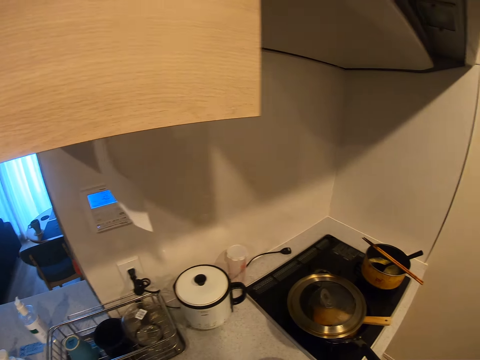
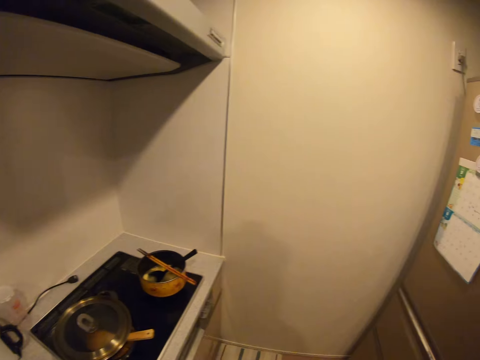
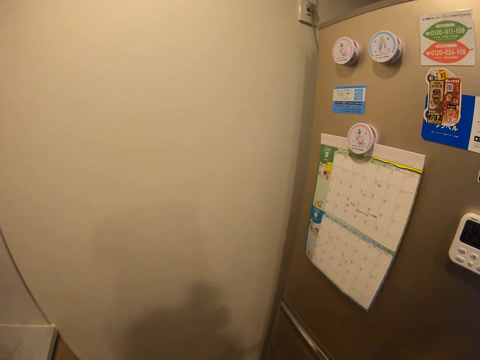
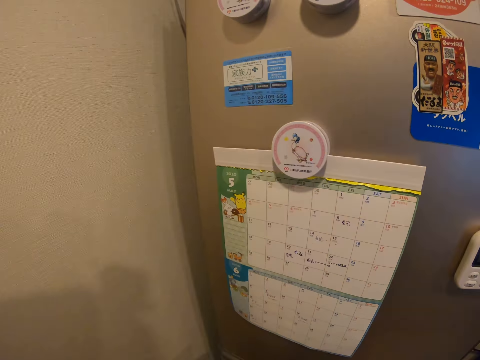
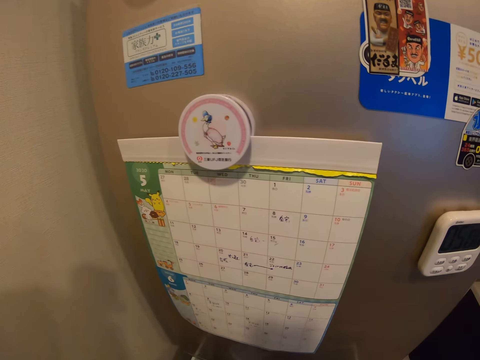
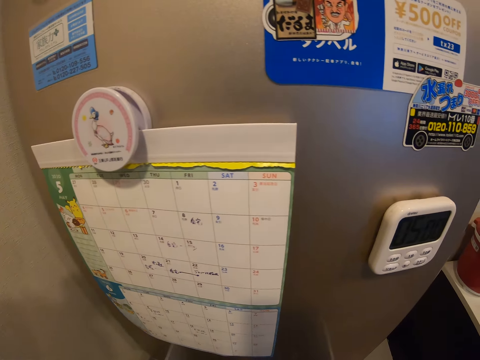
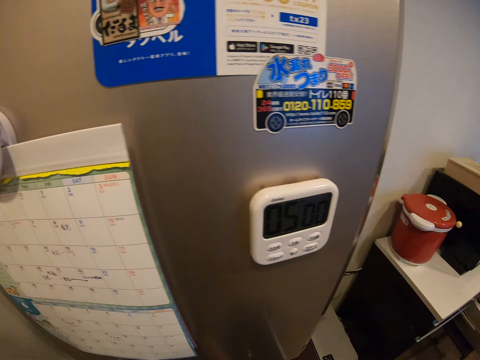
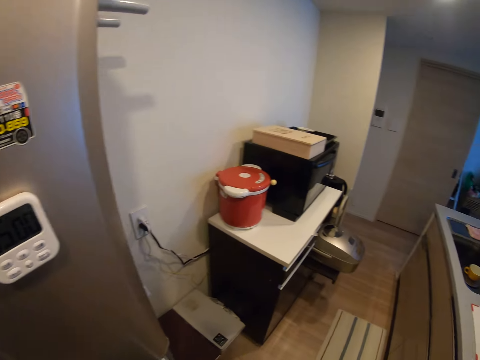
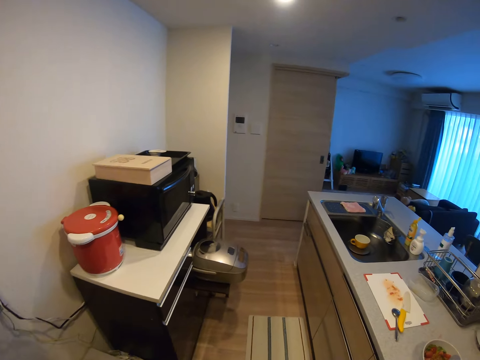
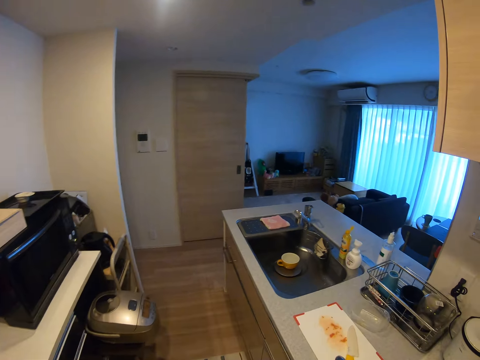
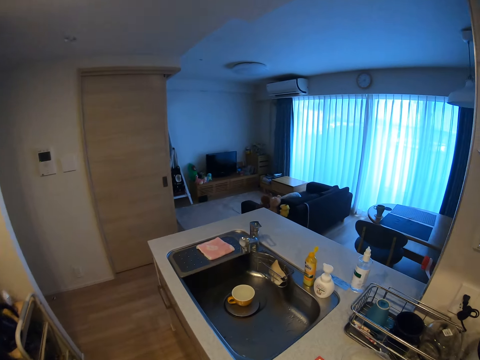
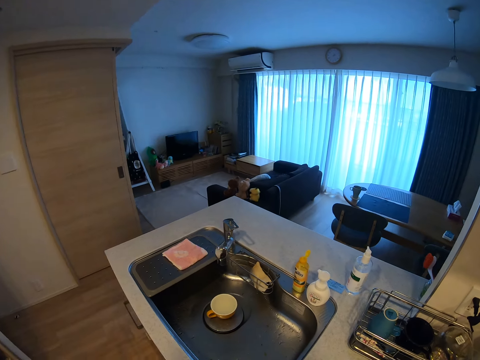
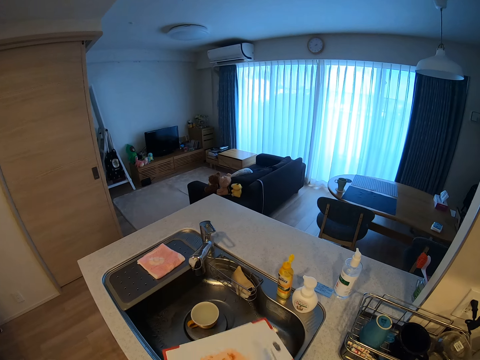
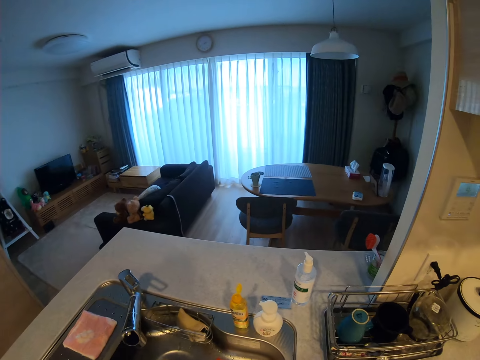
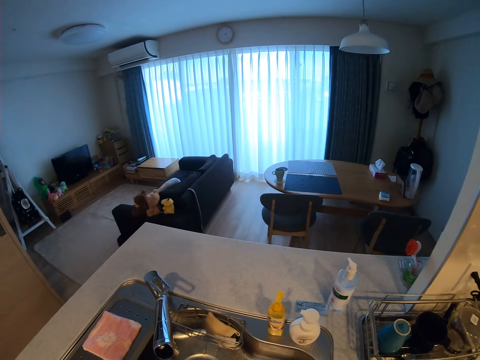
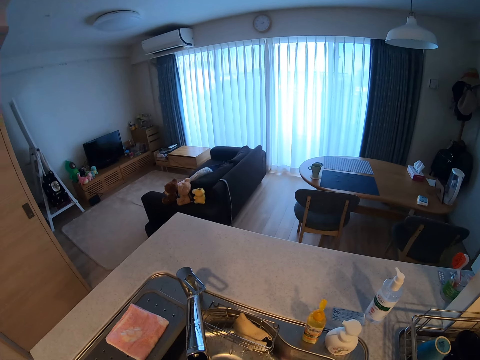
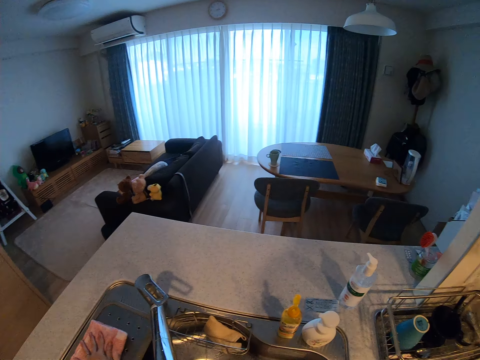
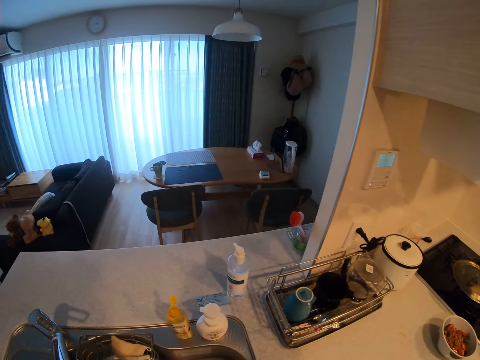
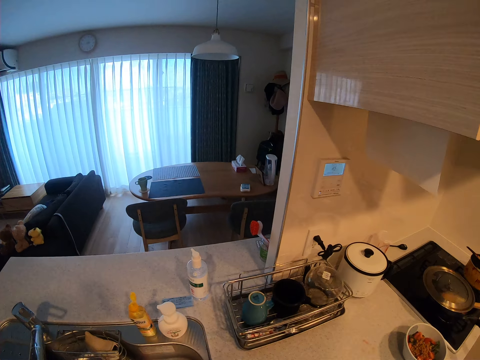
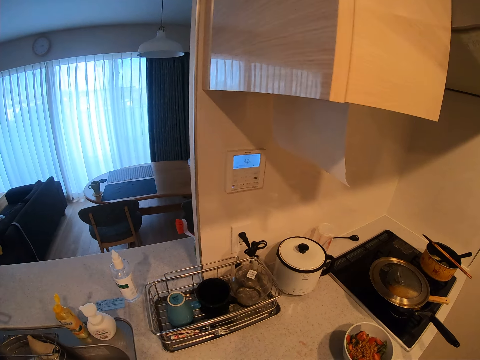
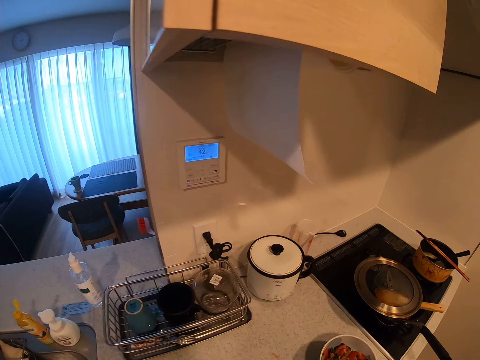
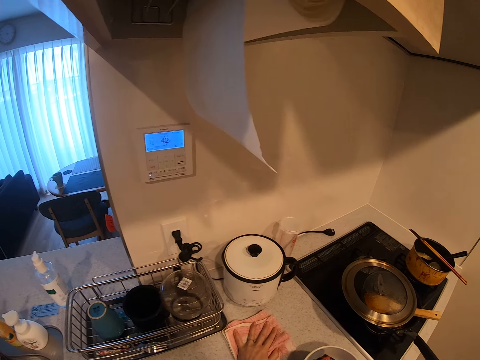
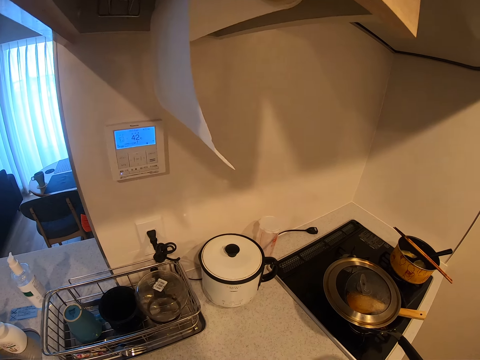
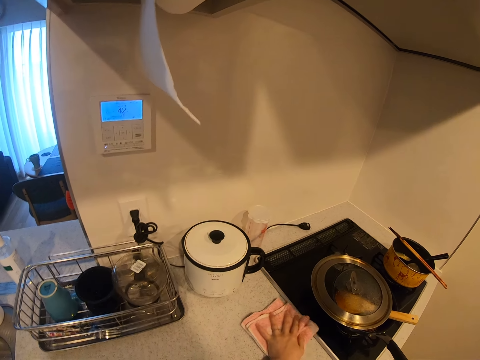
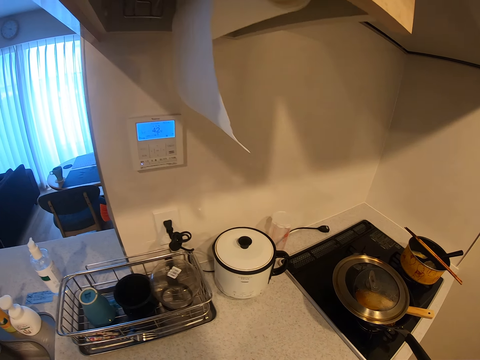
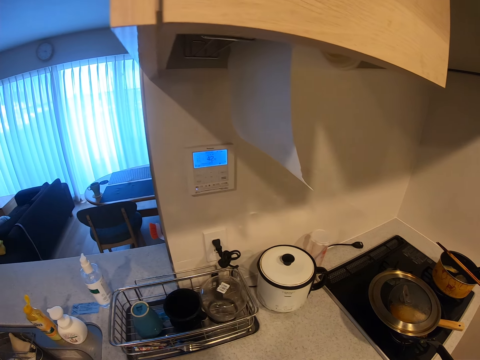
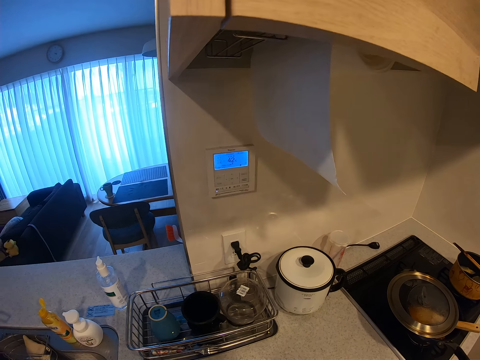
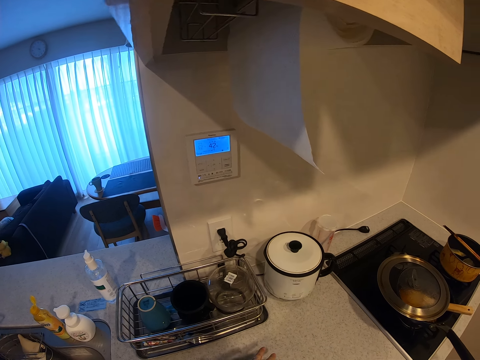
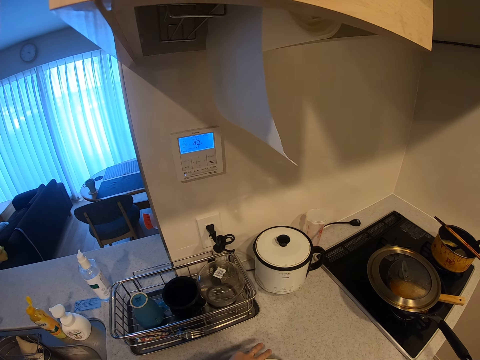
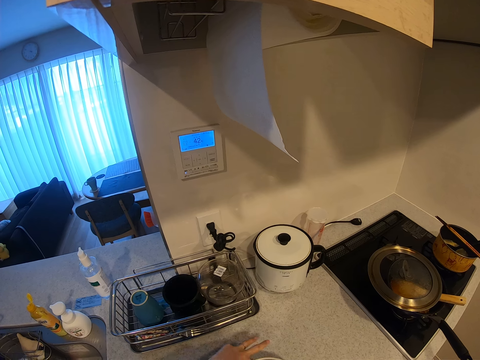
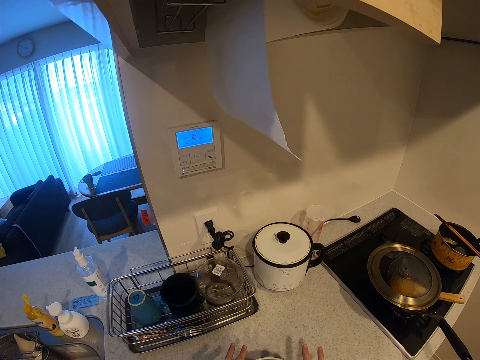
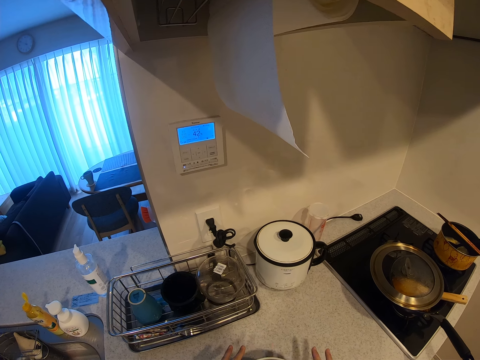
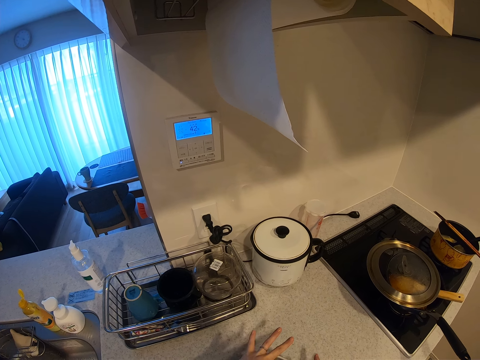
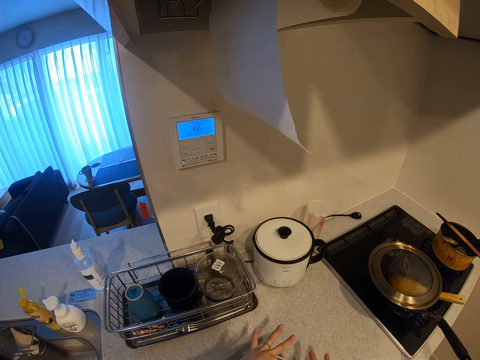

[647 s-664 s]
The camera wearer walks in the room. They drop a plastic chopping board in a sink. They pick up a kitchen towel from the sink. They walk in the kitchen. They clean the kitchen worktop with the kitchen towel. They remove the plate or bowl from the kitchen worktop. They clean the kitchen worktop with the kitchen towel. They touch fingers.

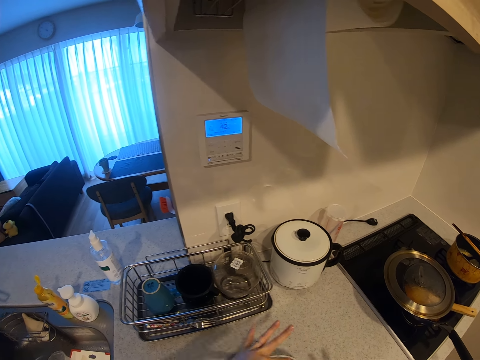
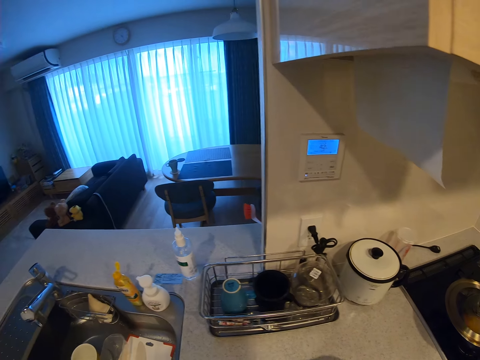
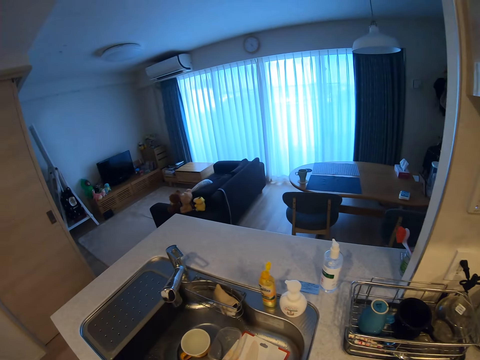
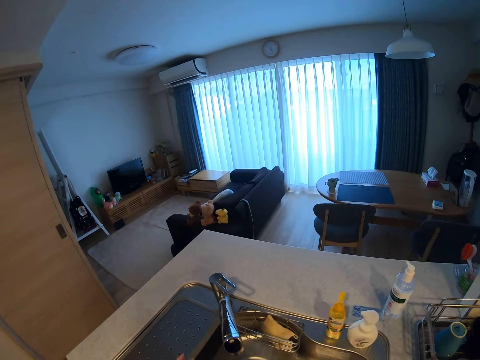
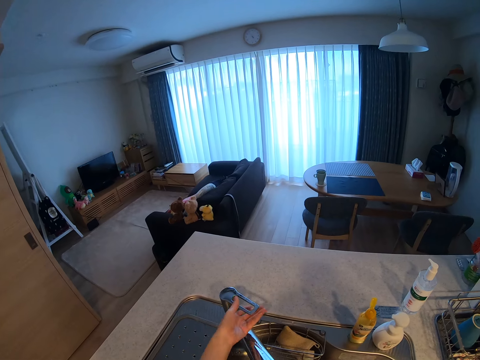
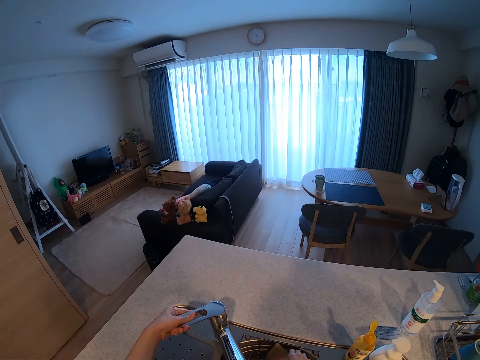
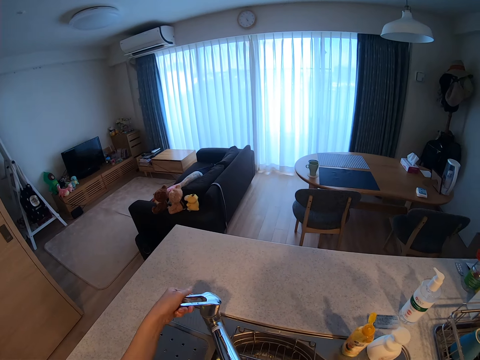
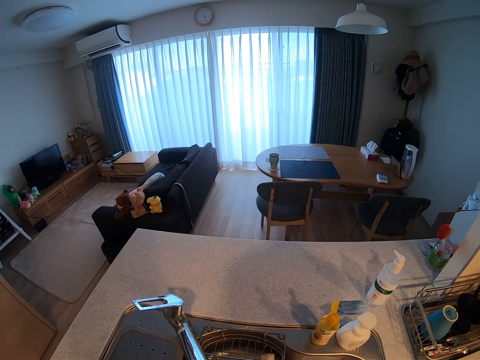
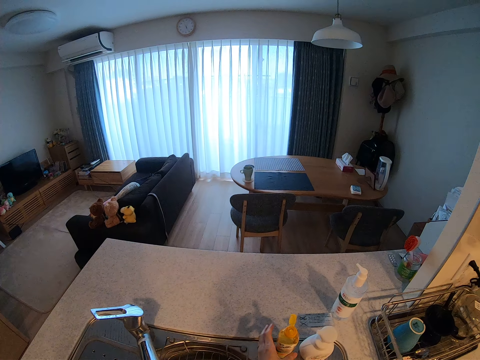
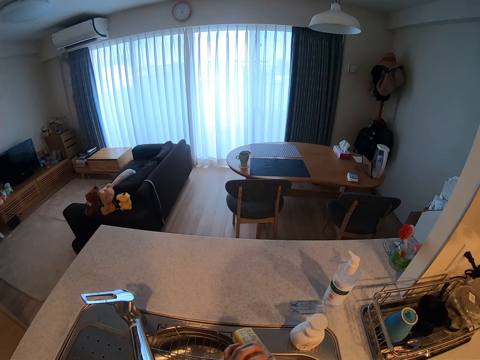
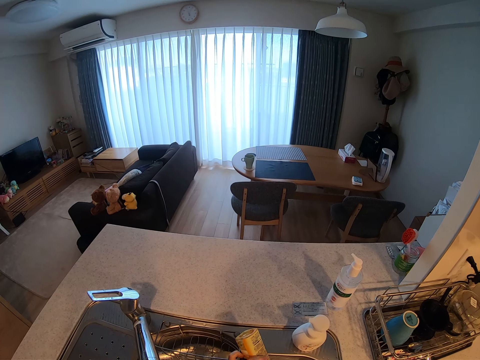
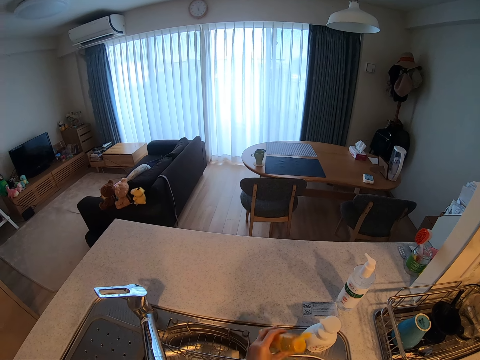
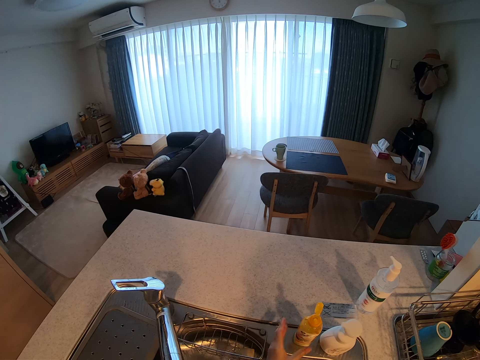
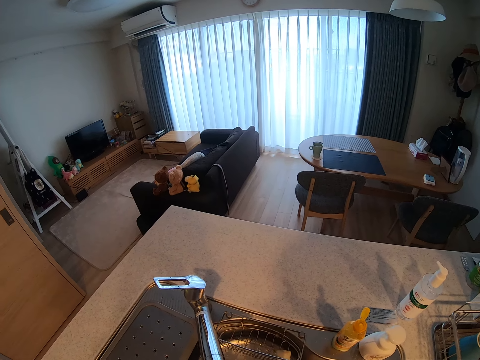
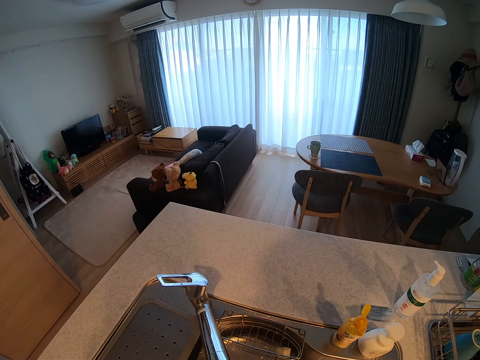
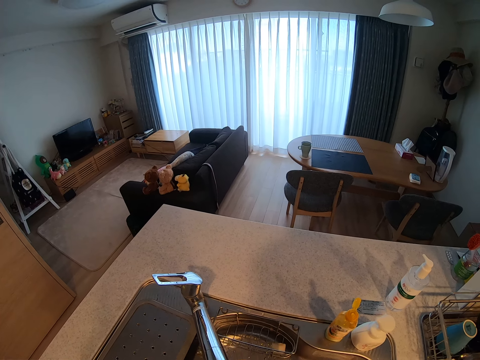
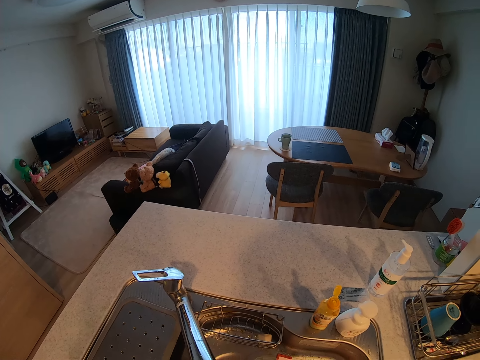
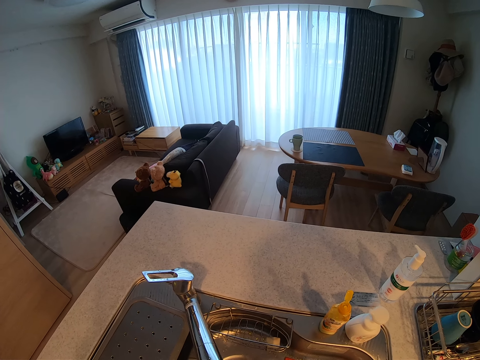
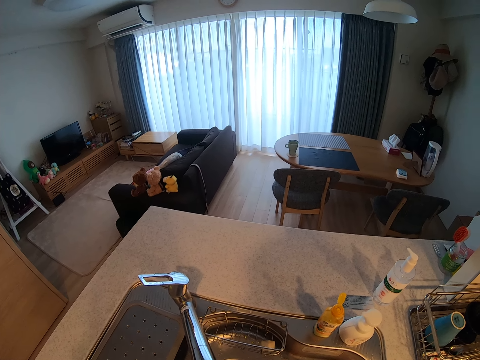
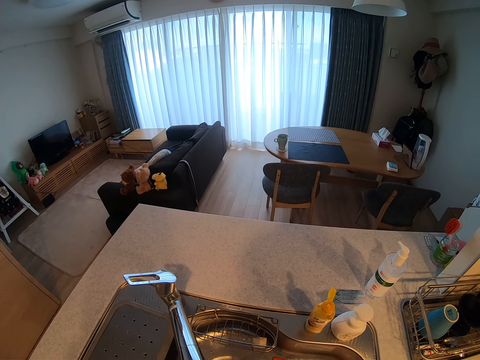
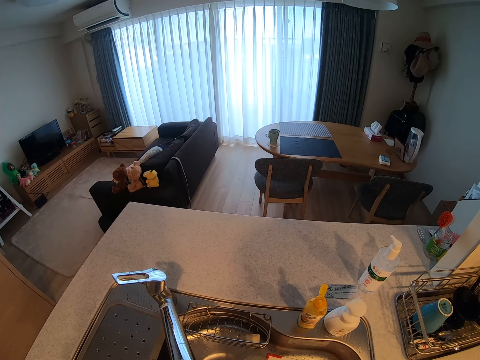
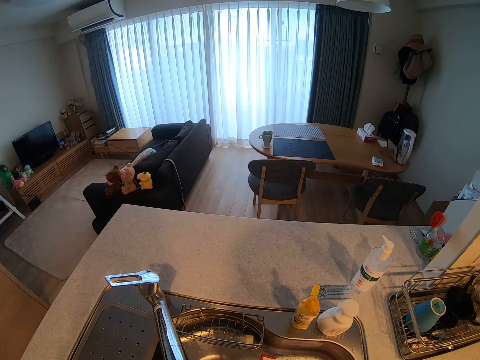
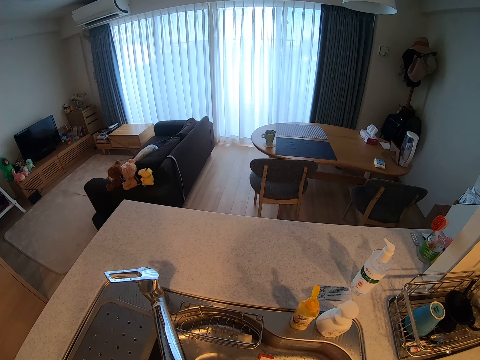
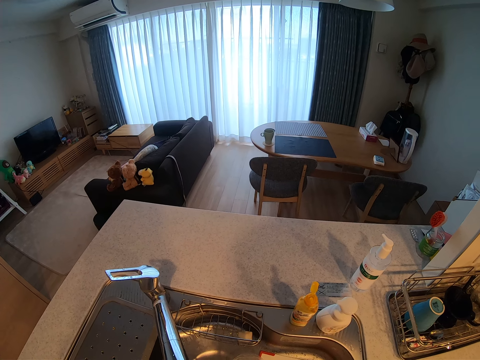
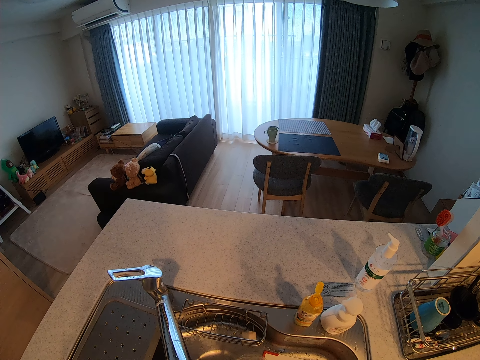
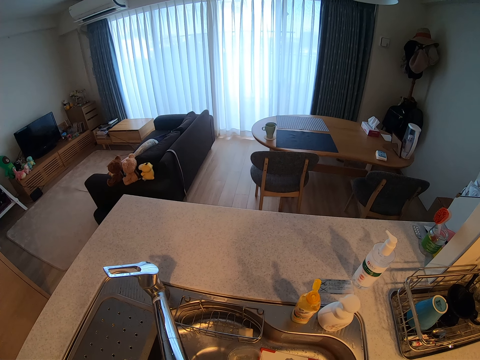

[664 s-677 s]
The camera wearer walks in the kitchen. They open the tap, pick up the dish sponge, and pick up the dish detergent from the sink. They put the dish detergent in the dish sponge and place the dish detergent on the bench. They wash the plastic chopping board with the dish sponge.
